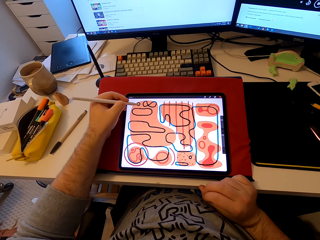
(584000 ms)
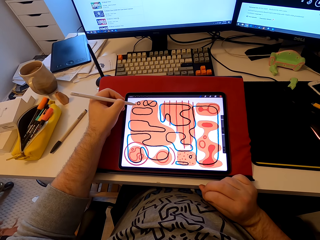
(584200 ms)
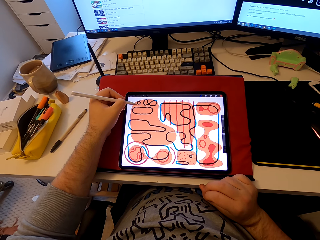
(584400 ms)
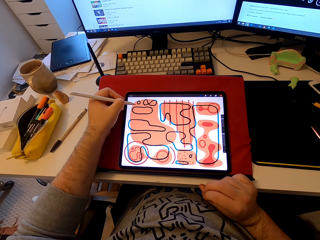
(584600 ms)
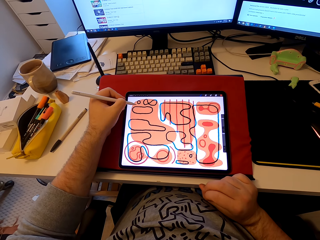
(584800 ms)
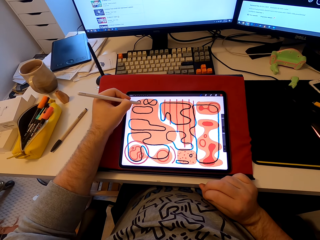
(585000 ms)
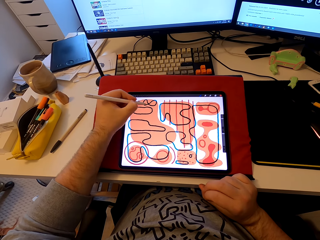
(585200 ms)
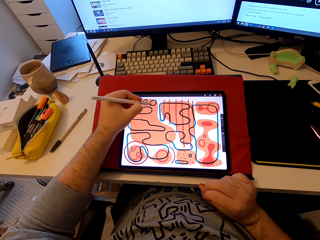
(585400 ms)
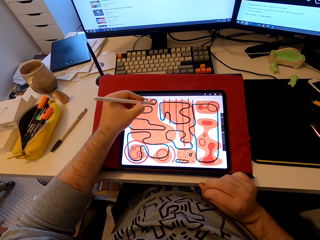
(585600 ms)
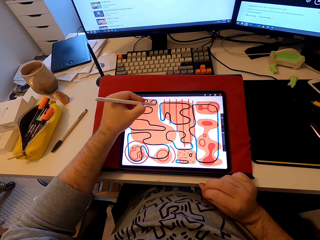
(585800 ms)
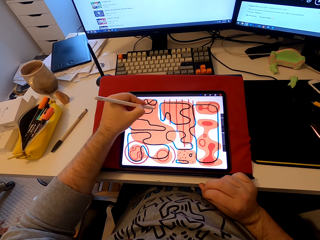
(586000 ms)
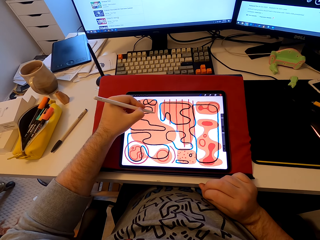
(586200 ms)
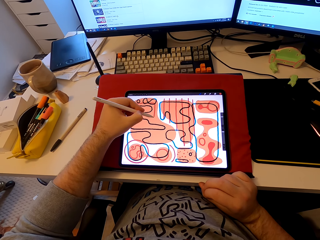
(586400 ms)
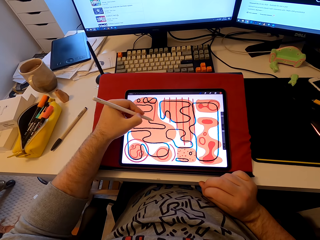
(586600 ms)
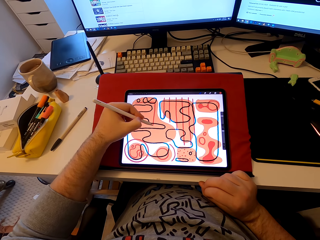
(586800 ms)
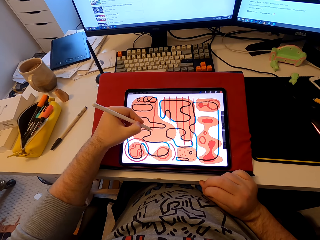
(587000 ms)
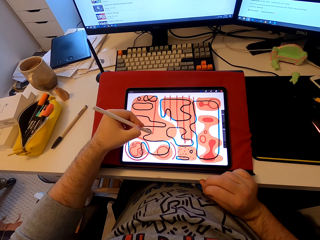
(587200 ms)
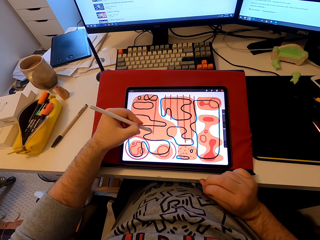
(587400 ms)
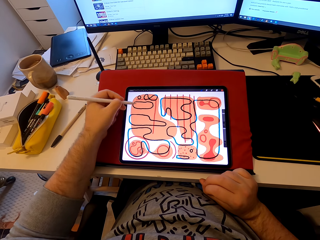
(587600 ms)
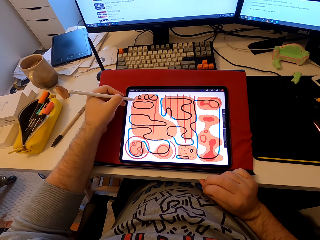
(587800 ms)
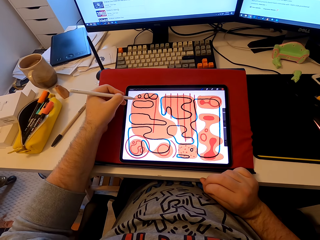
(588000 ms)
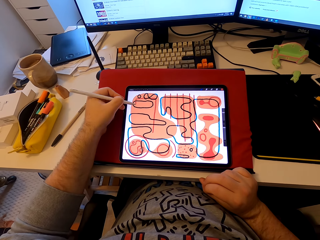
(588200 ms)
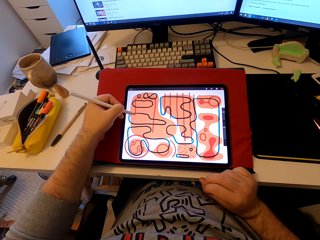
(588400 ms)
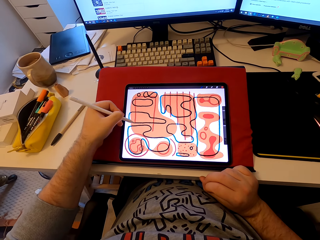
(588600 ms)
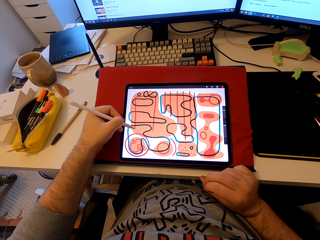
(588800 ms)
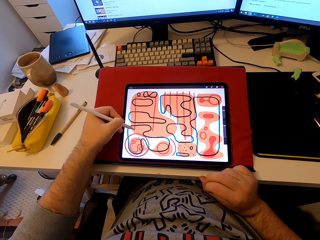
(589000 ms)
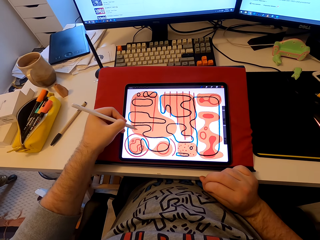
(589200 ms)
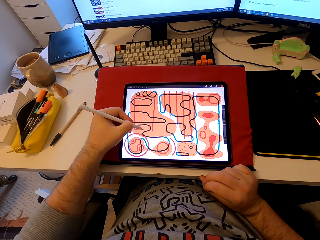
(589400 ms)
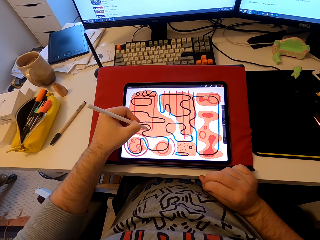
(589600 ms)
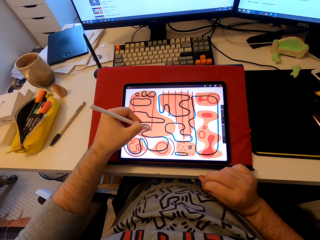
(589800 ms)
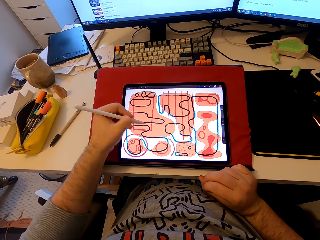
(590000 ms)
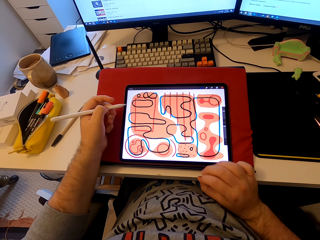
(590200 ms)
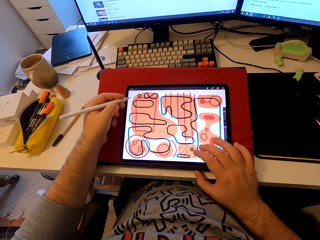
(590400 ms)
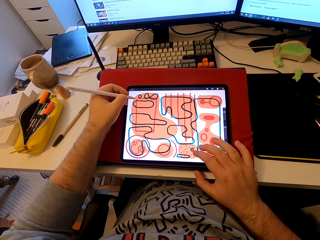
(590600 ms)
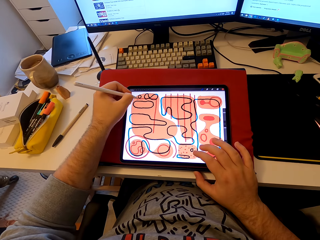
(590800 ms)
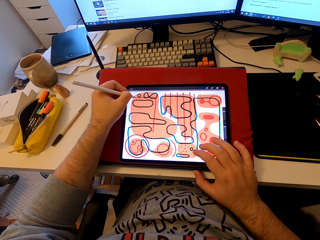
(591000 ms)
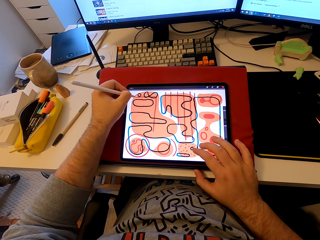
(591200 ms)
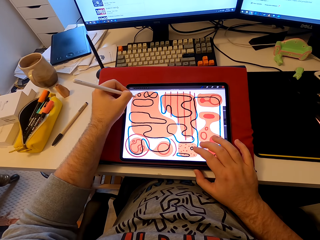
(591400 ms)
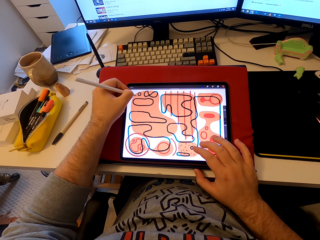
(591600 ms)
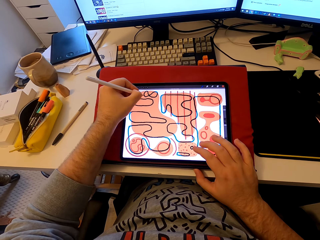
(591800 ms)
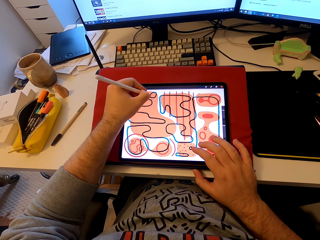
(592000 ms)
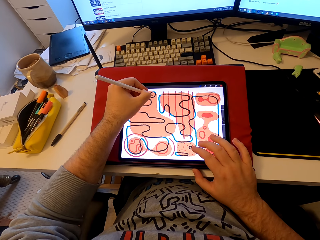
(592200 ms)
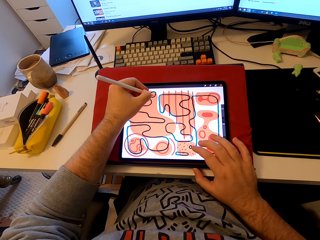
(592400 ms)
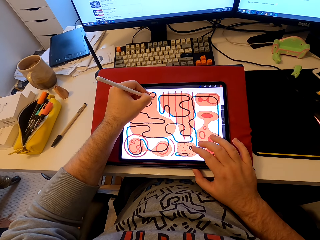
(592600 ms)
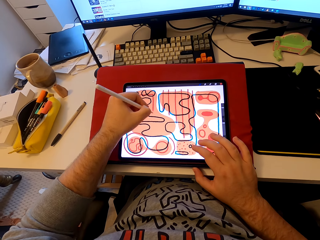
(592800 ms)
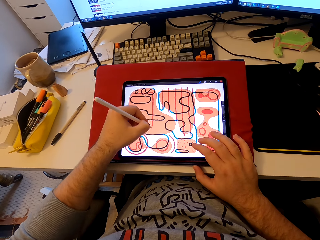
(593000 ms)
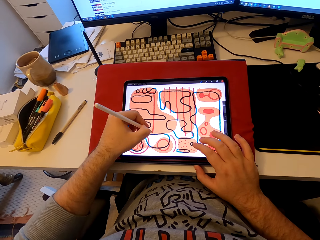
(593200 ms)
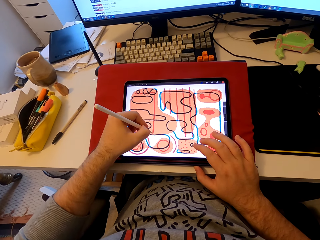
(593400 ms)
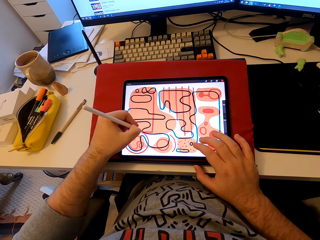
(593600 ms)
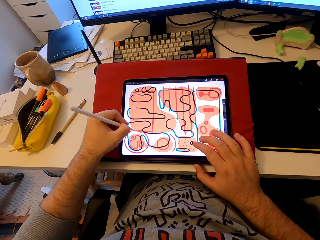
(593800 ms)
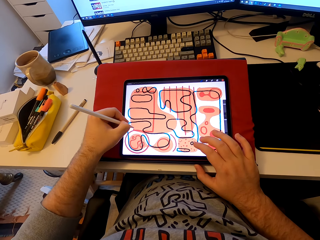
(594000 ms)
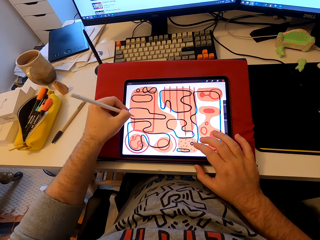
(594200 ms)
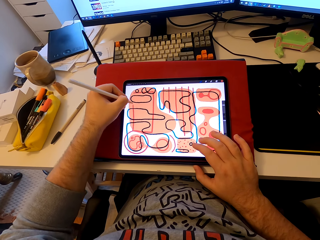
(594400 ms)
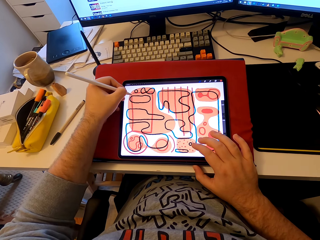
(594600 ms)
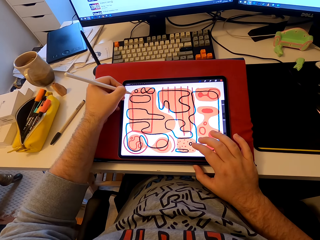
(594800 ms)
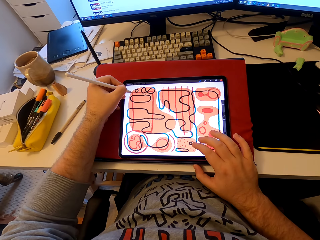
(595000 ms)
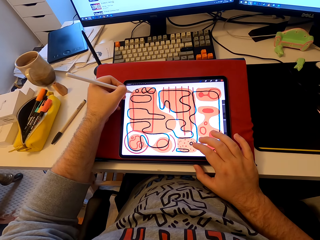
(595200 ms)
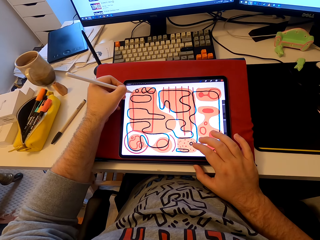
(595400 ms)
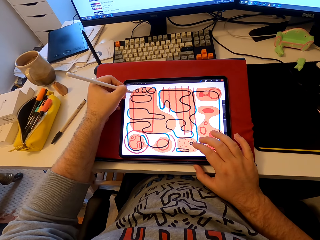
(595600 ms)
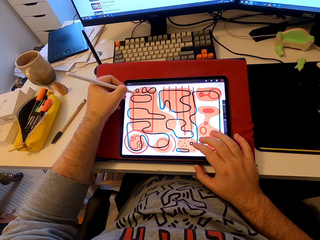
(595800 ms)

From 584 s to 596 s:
The camera wearer draws on the tablet with the stylus pen. He places his right hand on the tablet while drawing on the tablet.

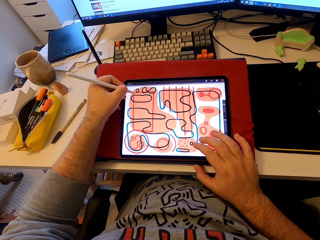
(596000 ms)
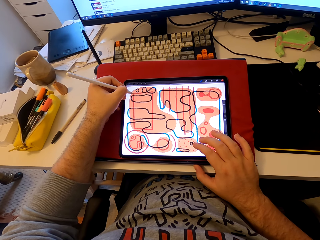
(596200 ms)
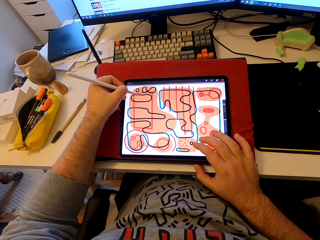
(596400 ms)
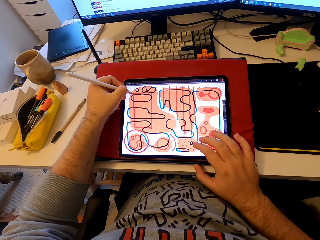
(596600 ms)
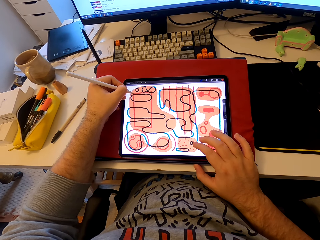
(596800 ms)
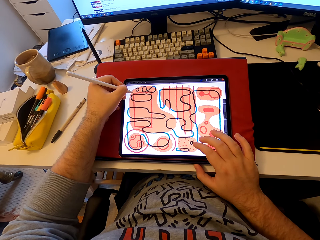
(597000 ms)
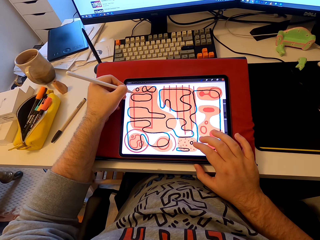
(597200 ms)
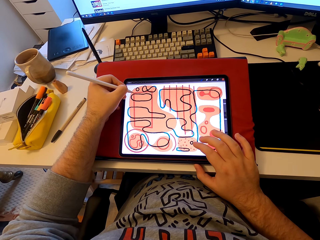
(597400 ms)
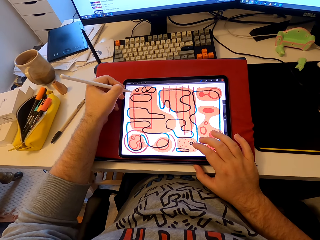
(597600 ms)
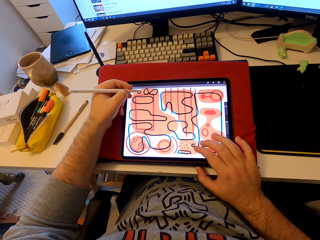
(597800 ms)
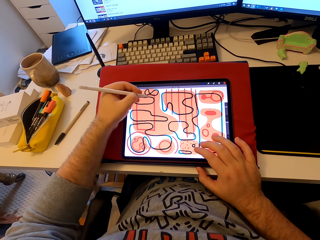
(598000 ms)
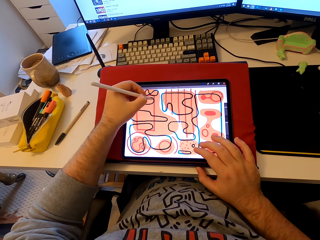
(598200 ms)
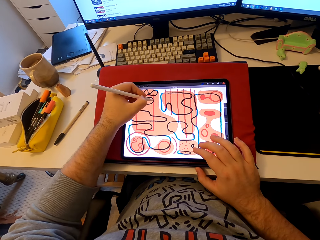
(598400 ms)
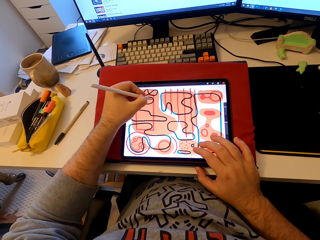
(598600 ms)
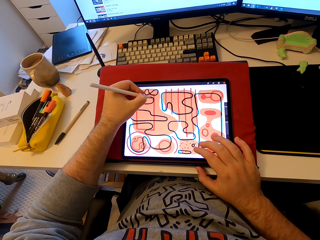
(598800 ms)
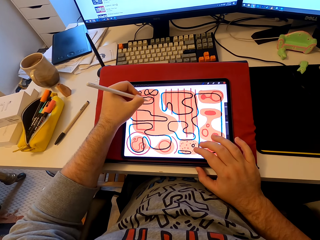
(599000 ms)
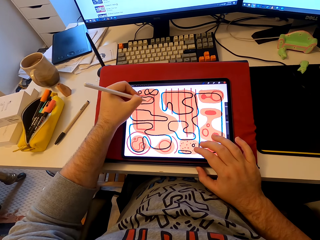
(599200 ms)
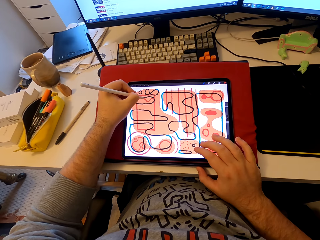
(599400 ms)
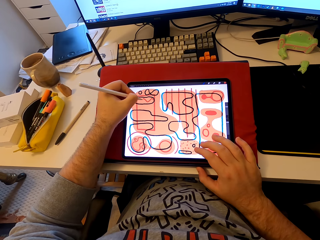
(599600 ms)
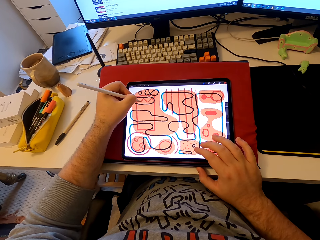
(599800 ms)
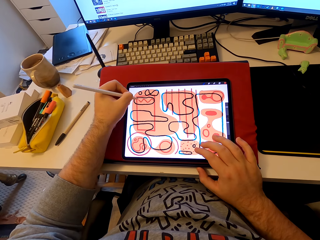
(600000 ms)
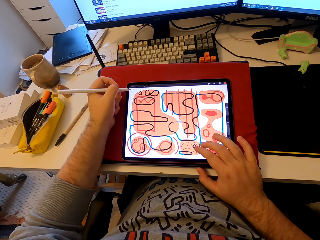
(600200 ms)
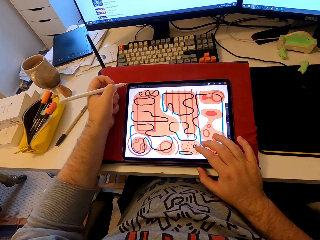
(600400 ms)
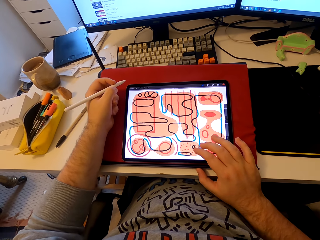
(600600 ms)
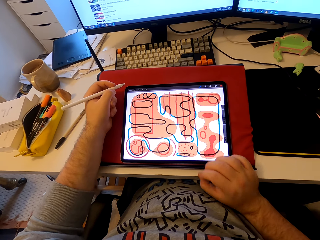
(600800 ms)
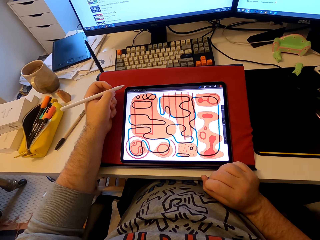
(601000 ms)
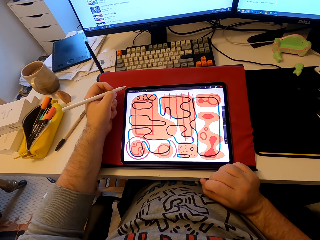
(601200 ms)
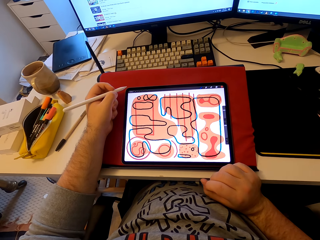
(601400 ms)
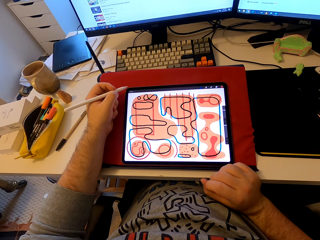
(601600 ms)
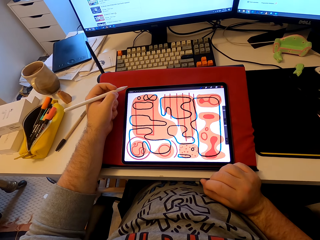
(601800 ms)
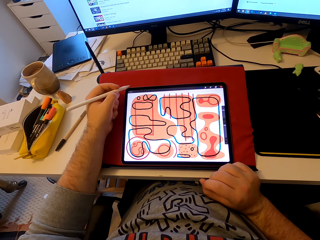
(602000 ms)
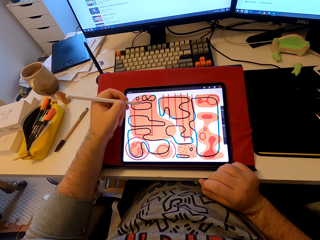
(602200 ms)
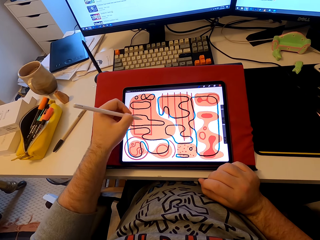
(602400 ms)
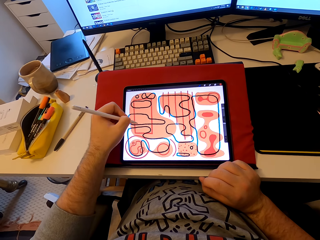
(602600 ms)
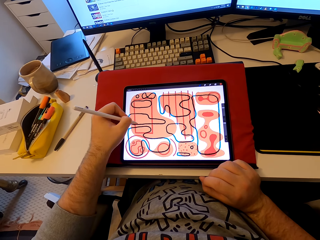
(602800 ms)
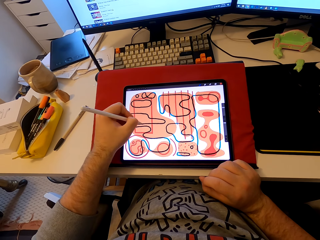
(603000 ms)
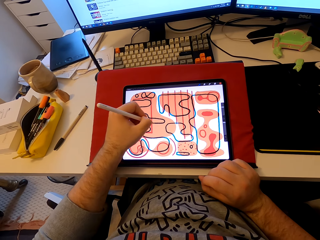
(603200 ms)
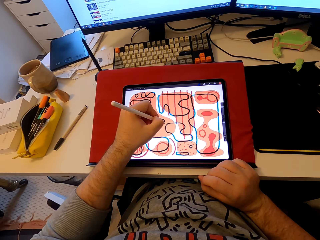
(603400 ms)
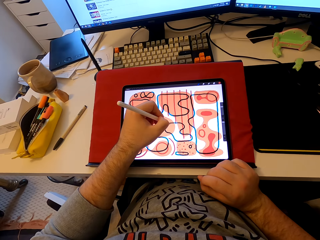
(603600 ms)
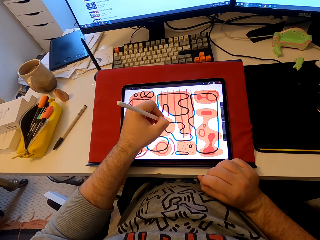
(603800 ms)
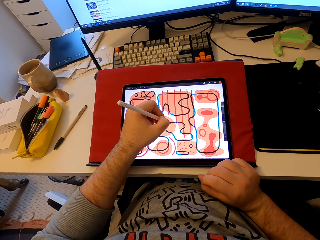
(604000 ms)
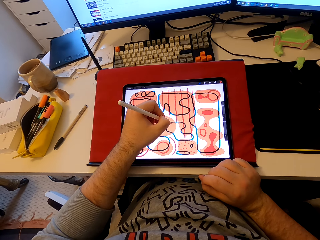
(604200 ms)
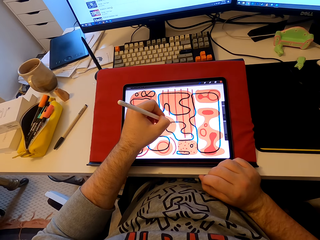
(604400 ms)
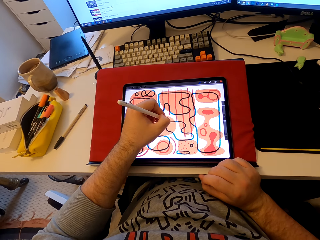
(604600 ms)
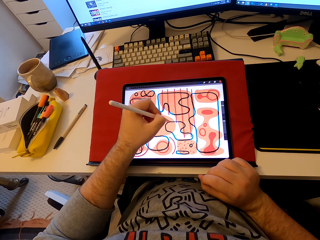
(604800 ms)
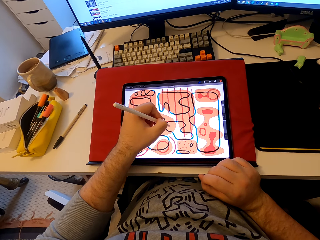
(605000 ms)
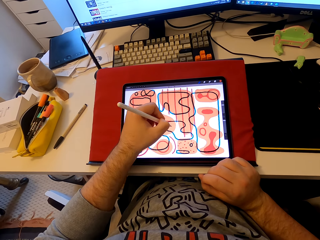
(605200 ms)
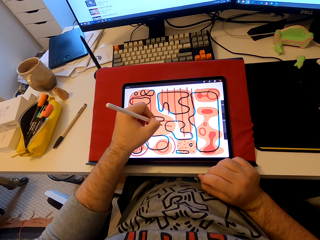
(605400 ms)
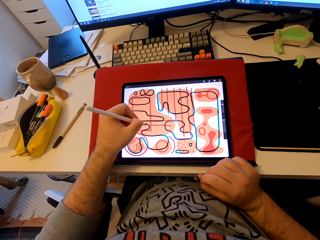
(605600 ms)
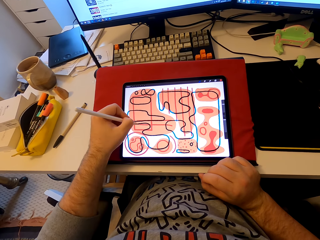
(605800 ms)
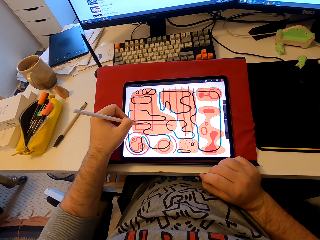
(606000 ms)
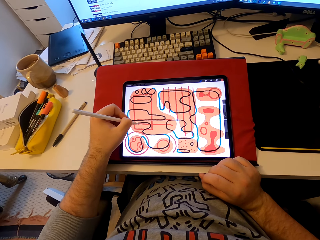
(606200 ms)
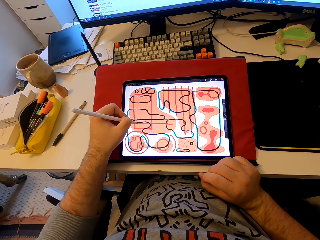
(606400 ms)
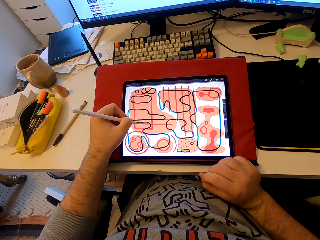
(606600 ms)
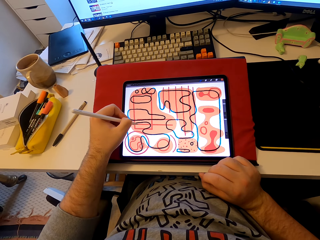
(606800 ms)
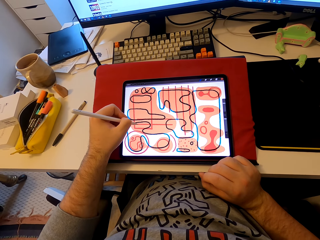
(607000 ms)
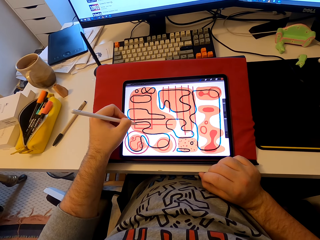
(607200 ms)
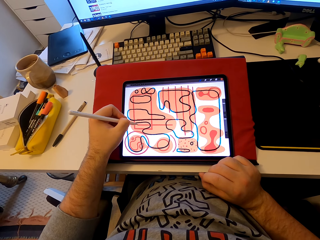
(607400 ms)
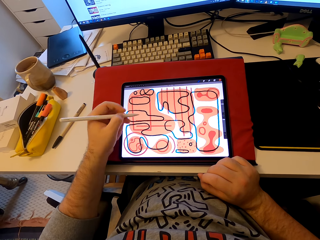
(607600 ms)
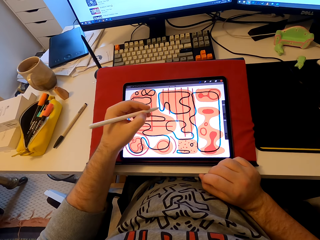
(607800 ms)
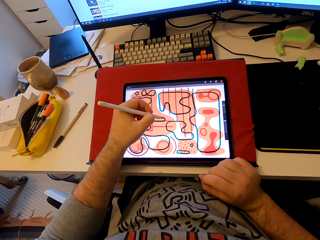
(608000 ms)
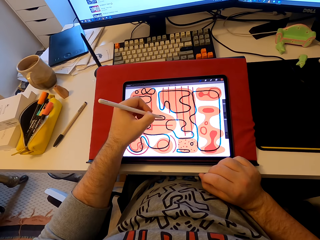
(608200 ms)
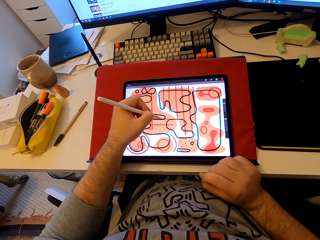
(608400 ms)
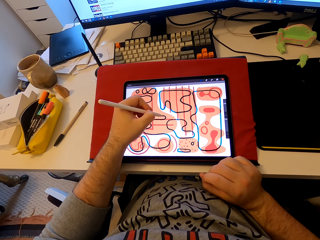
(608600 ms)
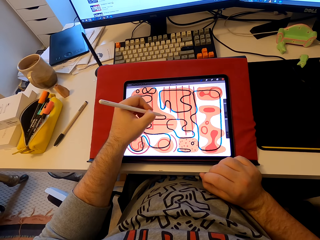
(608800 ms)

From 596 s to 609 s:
The camera wearer taps the tablet's screen. He pulls his hand from the tablet. He draws on the tablet with the stylus pen.
